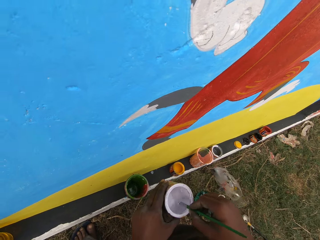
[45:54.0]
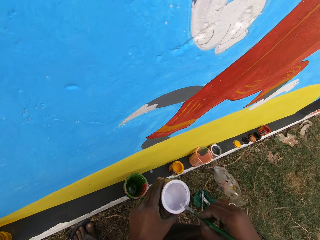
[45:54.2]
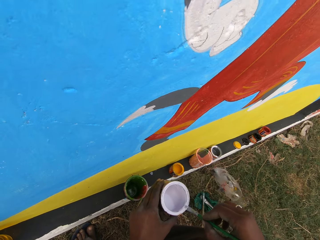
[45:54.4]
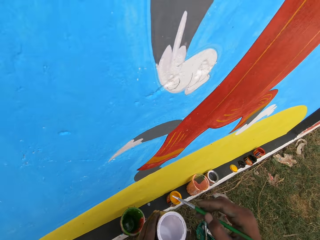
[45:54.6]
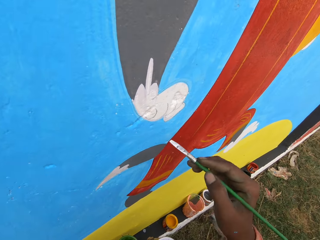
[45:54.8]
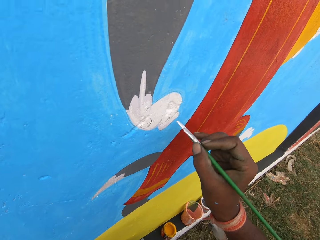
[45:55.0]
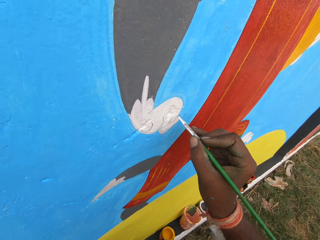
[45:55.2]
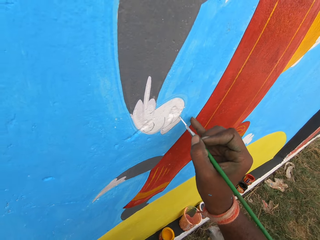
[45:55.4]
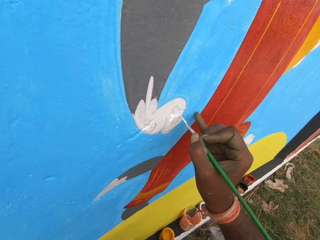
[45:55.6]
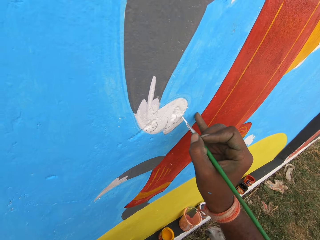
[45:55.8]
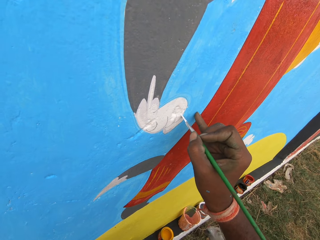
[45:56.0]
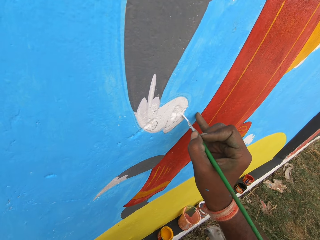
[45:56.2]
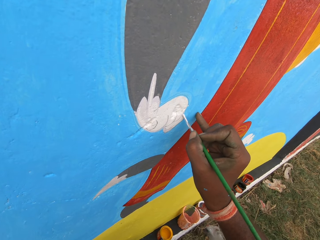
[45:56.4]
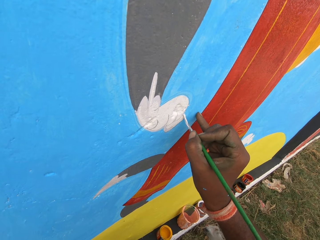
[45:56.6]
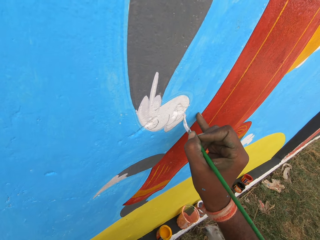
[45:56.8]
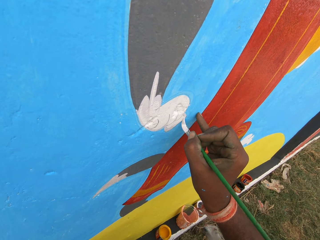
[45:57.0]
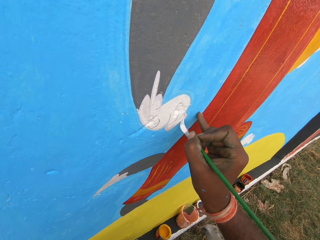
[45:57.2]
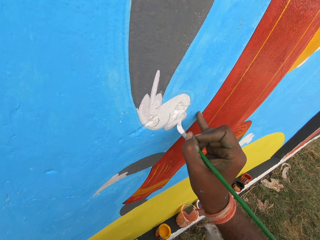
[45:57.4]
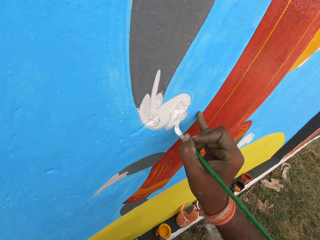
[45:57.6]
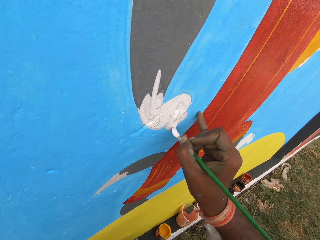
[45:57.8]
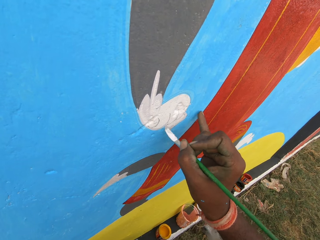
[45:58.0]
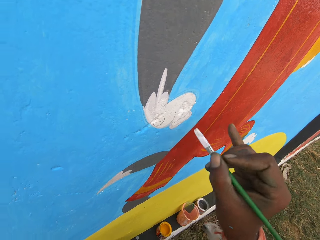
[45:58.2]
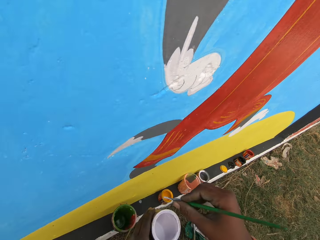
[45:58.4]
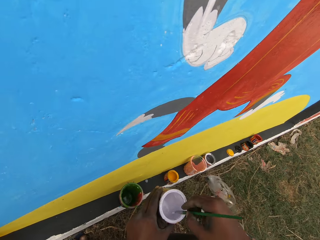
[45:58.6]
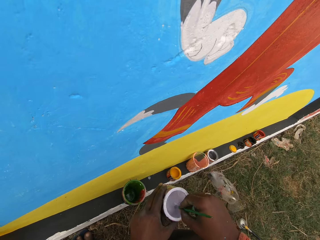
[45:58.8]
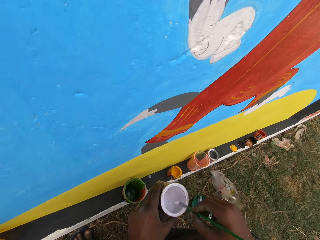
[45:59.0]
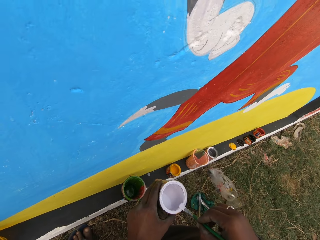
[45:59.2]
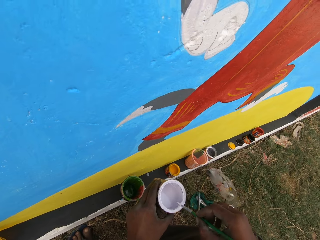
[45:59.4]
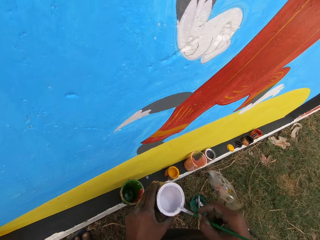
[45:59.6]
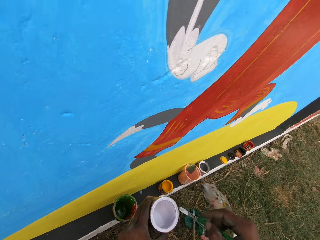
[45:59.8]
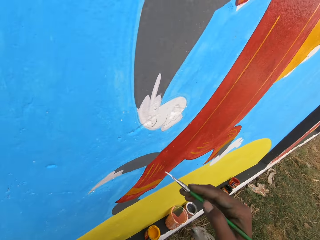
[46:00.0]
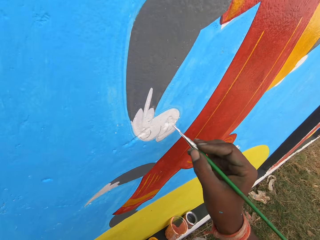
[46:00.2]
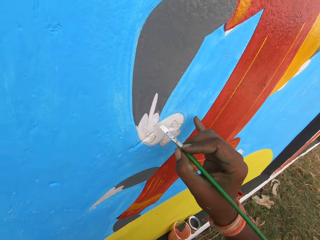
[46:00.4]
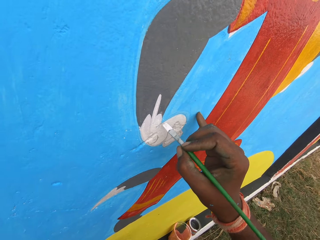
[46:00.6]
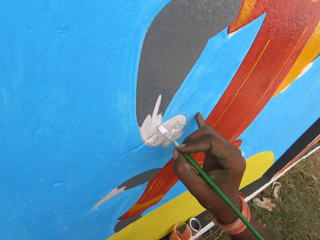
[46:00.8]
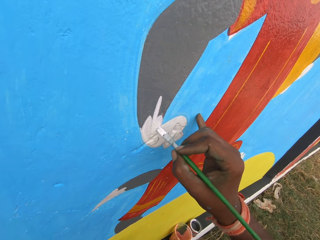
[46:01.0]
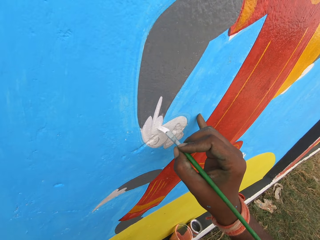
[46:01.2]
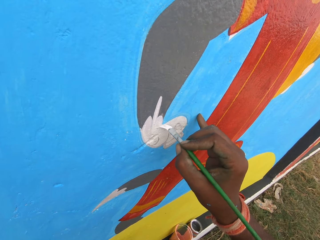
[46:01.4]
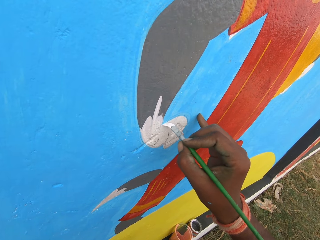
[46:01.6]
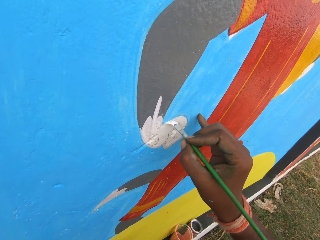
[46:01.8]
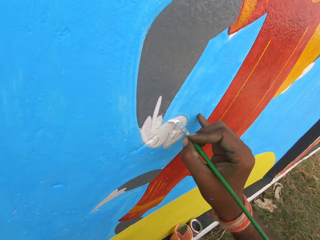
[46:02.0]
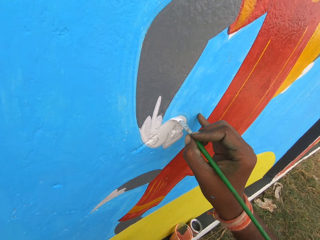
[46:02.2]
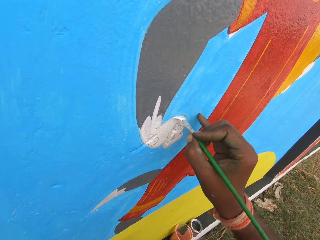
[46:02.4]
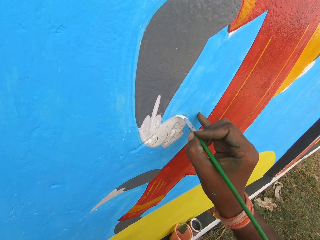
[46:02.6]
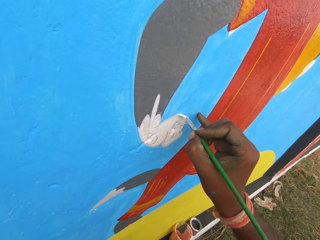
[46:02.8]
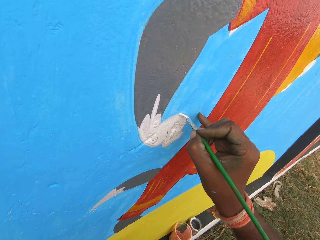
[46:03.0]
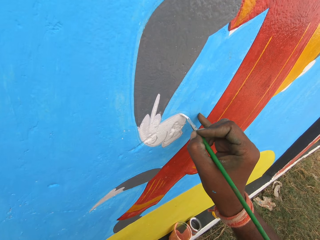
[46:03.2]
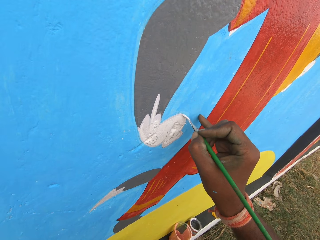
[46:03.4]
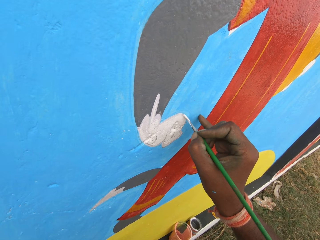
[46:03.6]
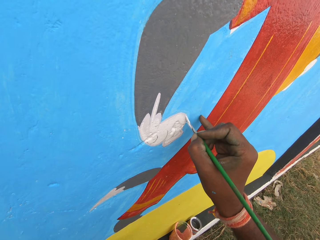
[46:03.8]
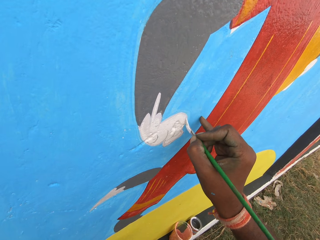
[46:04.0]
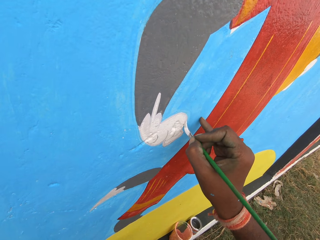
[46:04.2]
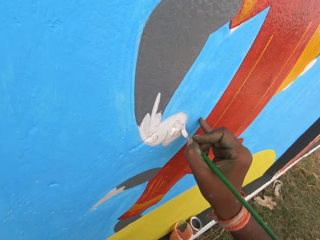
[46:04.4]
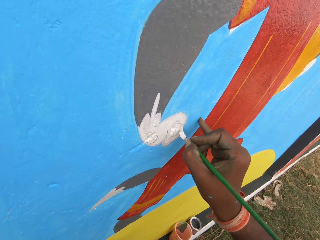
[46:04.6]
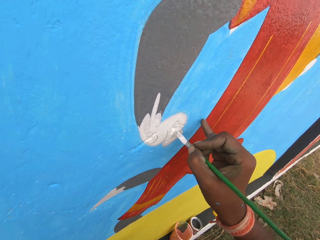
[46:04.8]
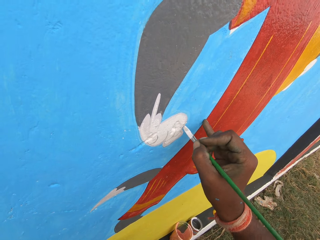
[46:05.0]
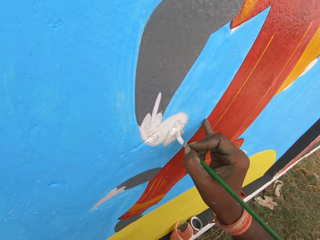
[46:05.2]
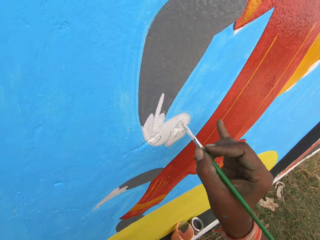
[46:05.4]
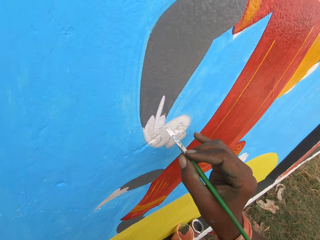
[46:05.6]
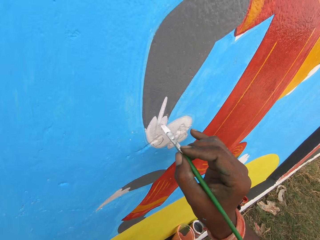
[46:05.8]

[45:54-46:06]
The camera wearer dips the paint brush, a filbert painting brush, in the paint can with his right hand. He rubs the paint brush on the edge of the paint can. He paints the wall with the paint brush. He dips the paint brush in the paint can with his right hand. He rubs the paint brush on the edge of the paint can. He paints the wall with the paint brush.

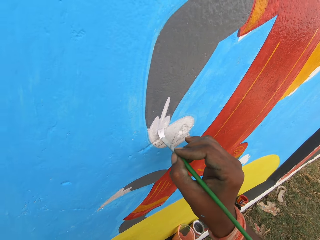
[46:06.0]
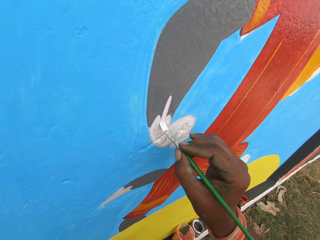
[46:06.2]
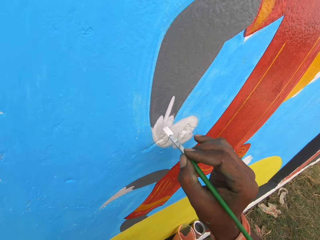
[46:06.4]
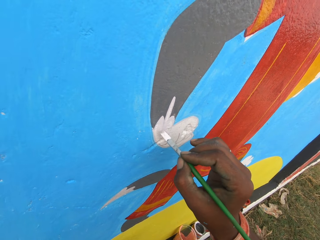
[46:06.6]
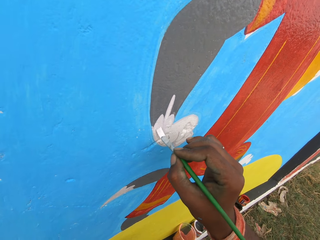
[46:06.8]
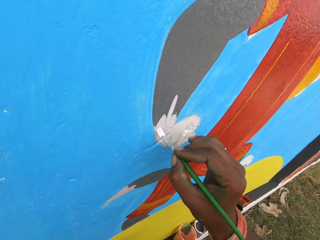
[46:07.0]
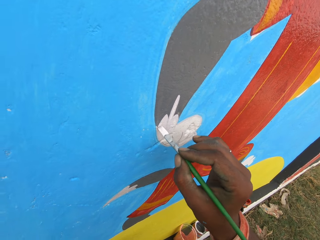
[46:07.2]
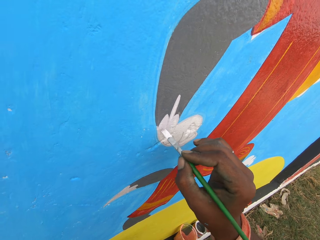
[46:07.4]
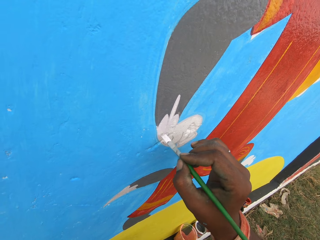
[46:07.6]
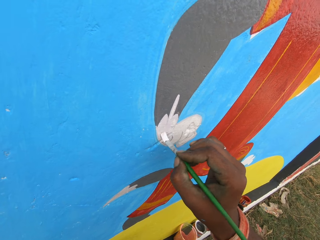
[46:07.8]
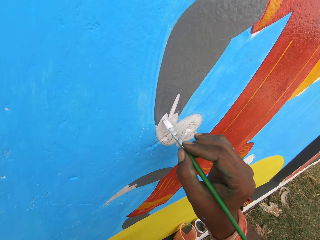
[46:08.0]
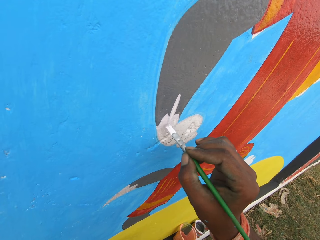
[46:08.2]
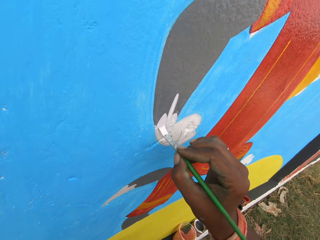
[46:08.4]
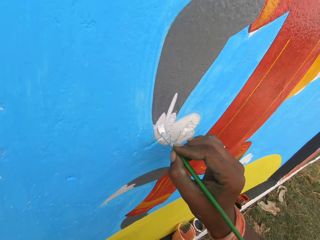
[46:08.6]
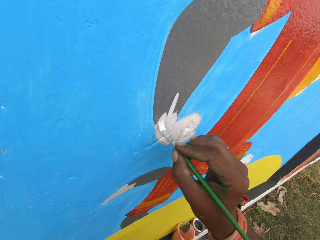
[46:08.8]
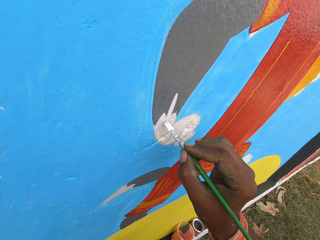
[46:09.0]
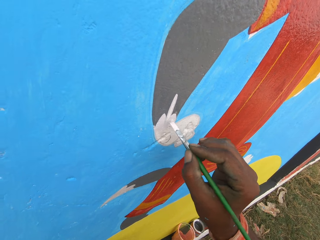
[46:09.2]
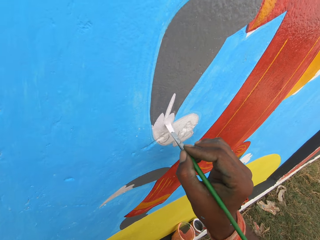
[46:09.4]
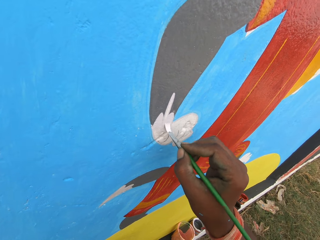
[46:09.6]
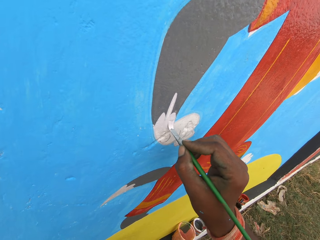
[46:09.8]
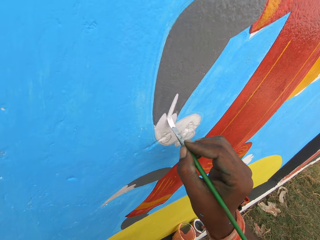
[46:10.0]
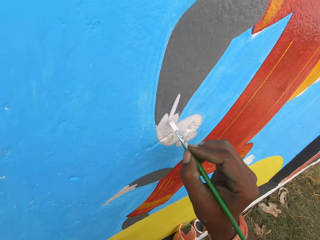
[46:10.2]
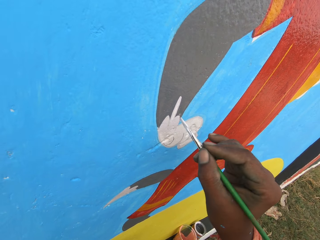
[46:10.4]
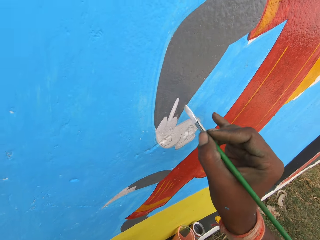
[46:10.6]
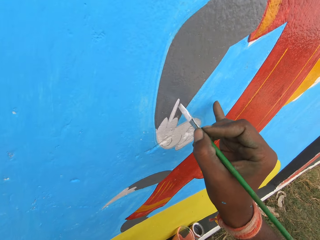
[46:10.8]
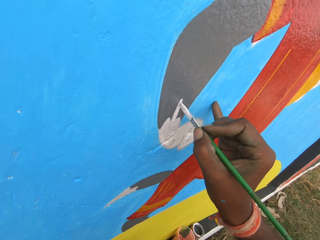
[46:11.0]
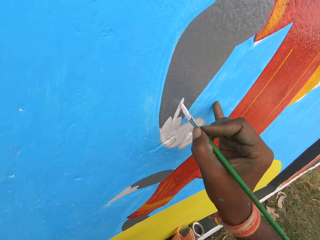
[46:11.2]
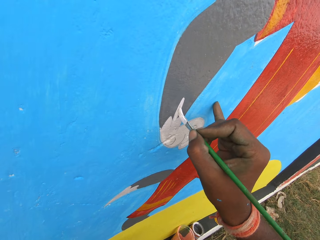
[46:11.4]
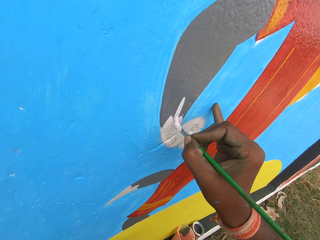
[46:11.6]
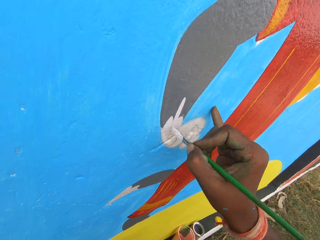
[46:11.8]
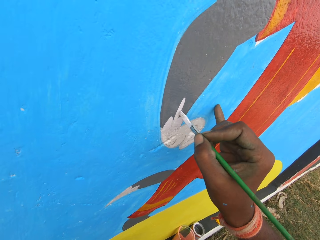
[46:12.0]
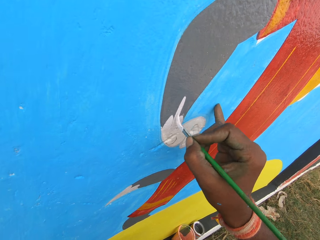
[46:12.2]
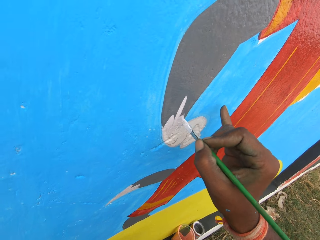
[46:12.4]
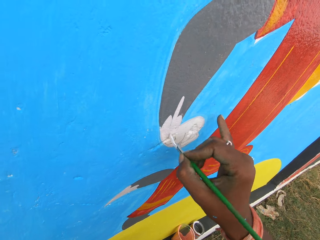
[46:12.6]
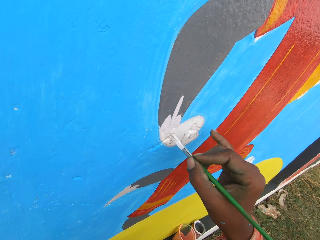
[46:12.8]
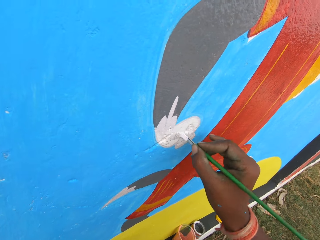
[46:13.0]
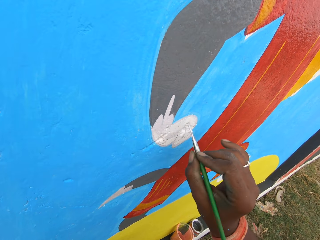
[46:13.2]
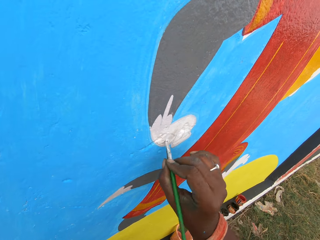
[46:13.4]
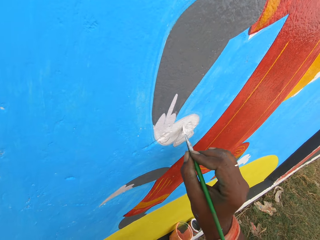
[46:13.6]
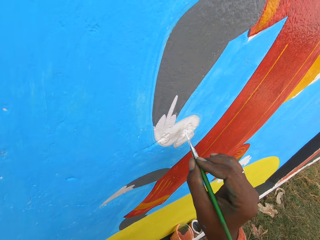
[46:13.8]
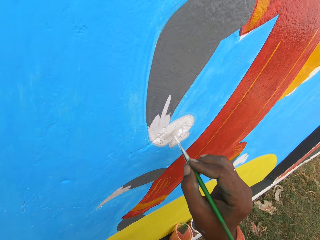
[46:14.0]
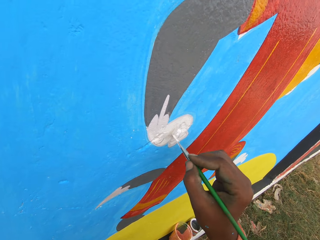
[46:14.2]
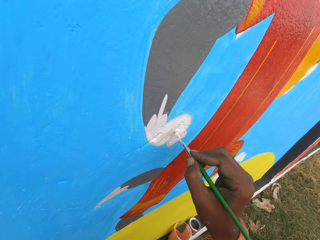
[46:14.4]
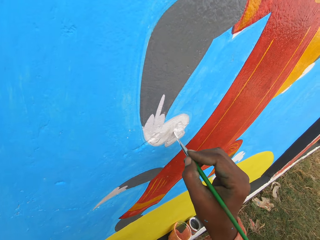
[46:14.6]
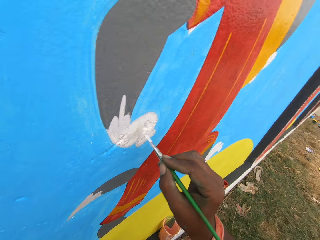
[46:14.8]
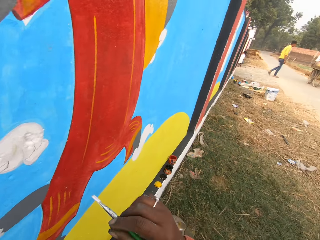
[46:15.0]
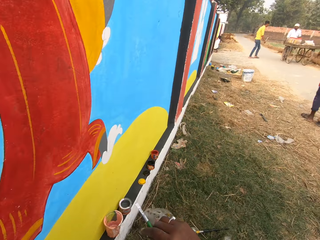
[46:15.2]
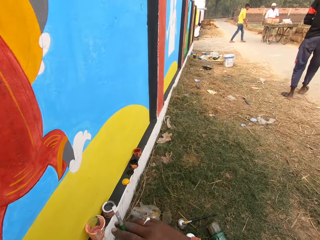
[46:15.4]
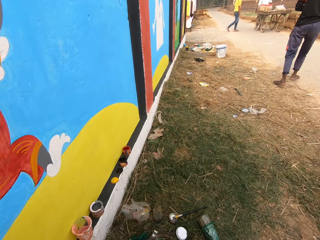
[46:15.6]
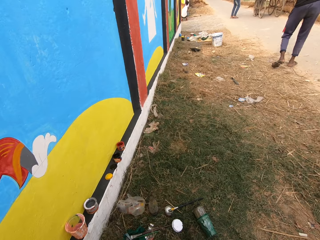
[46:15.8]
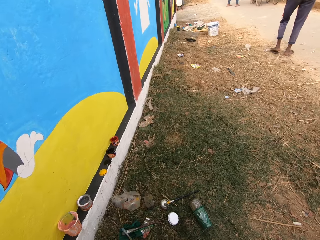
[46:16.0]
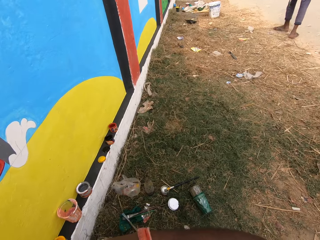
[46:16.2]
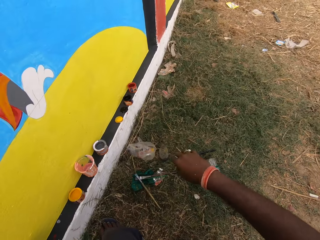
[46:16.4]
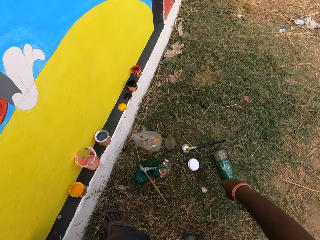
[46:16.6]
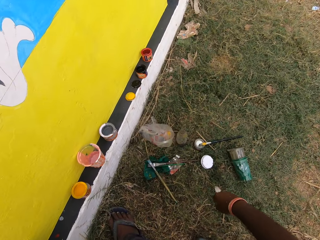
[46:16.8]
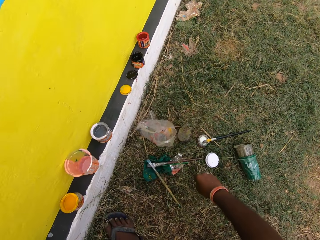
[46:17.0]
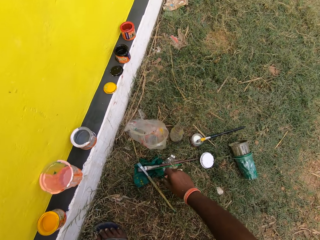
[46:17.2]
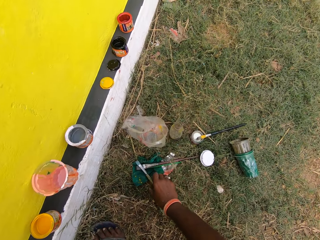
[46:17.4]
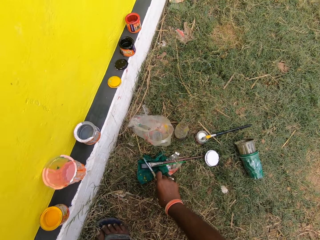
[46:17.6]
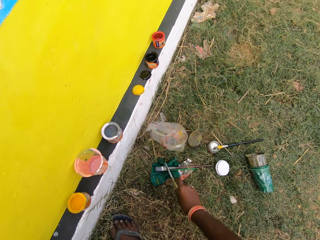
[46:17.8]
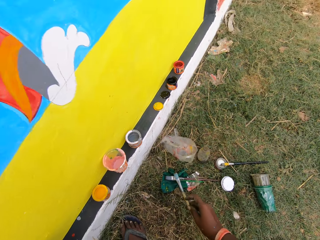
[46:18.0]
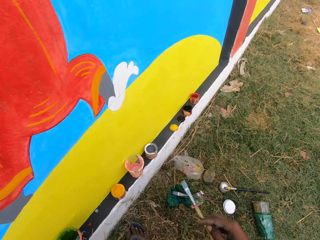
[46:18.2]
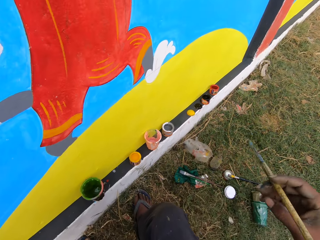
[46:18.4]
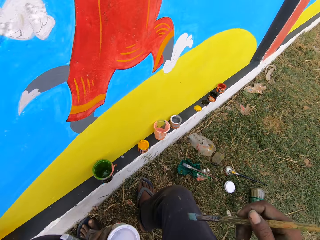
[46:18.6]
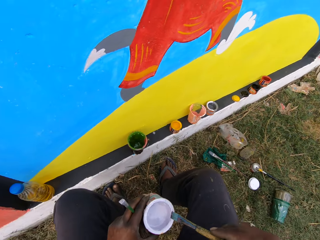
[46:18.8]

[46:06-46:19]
The camera wearer turns around. He looks to the right. He picks up a second paint brush, a flat painting brush, from the ground with his right hand.
